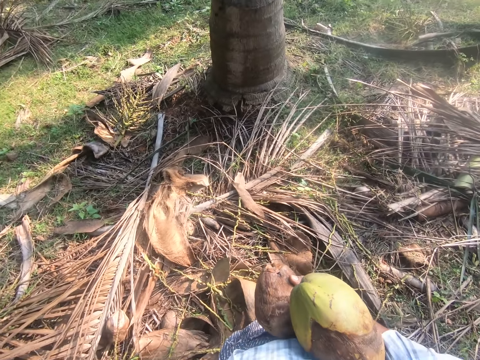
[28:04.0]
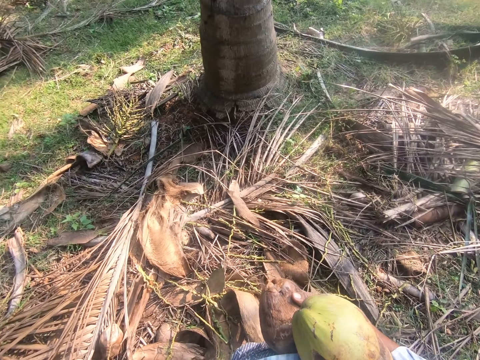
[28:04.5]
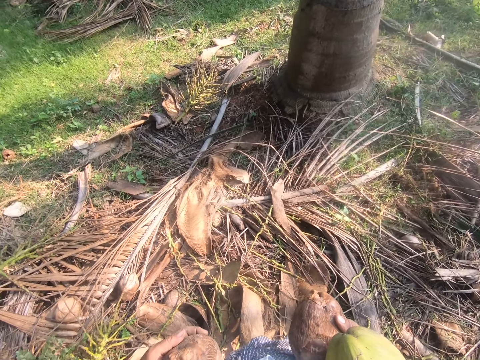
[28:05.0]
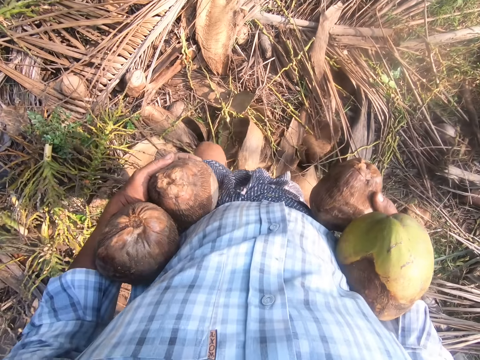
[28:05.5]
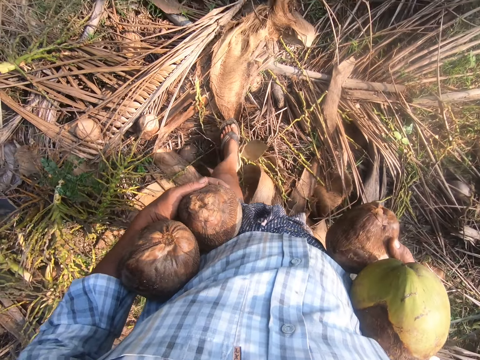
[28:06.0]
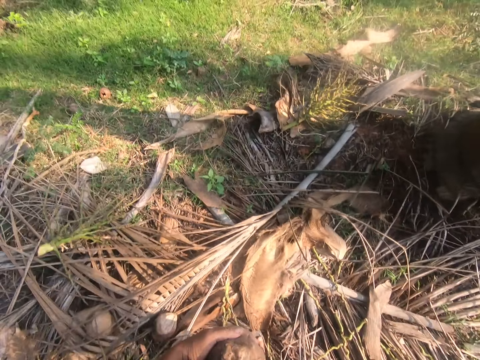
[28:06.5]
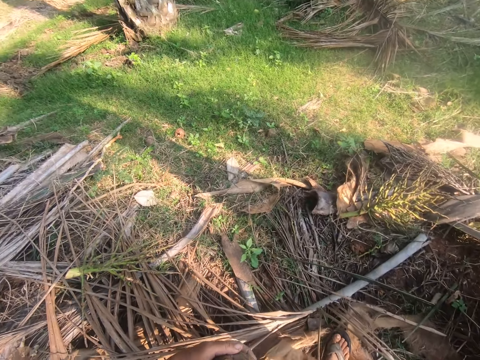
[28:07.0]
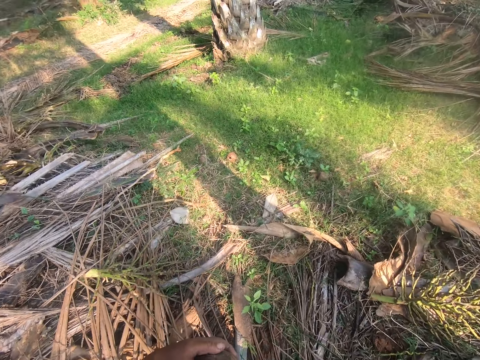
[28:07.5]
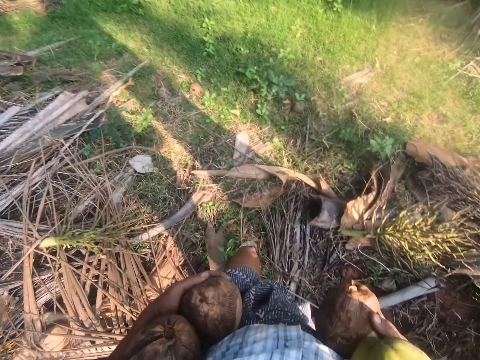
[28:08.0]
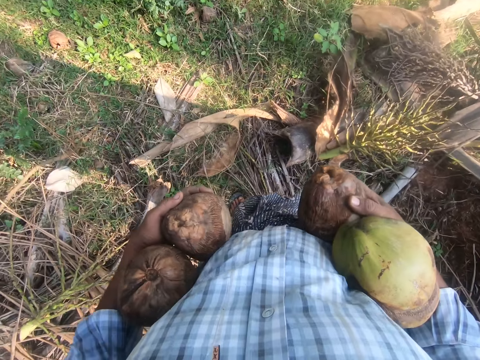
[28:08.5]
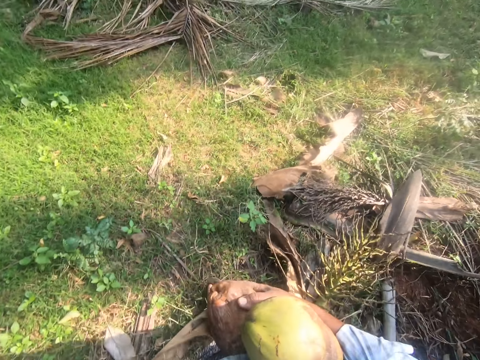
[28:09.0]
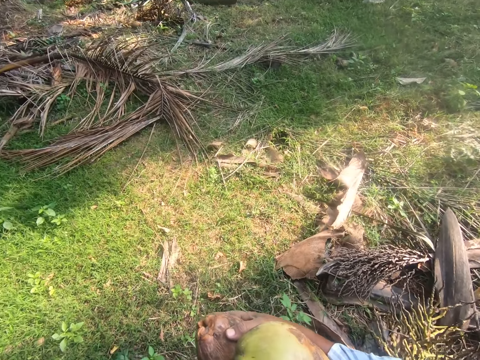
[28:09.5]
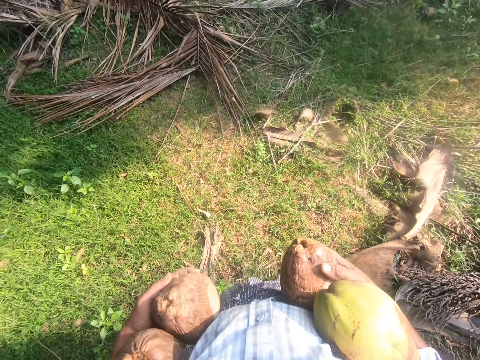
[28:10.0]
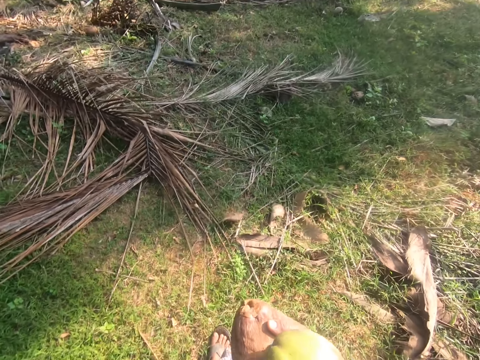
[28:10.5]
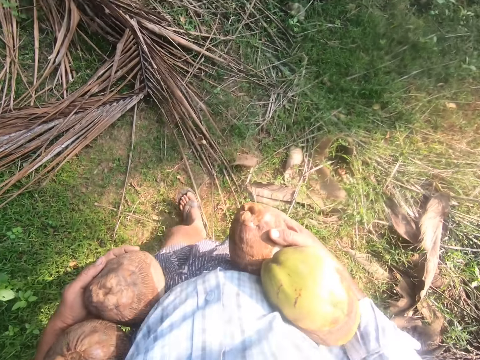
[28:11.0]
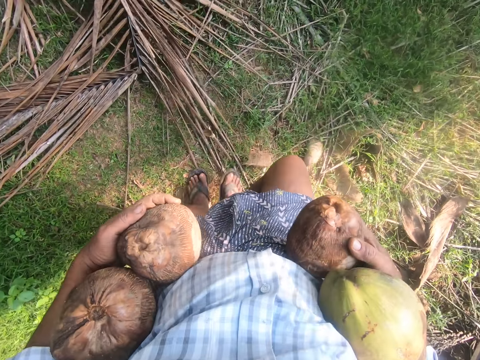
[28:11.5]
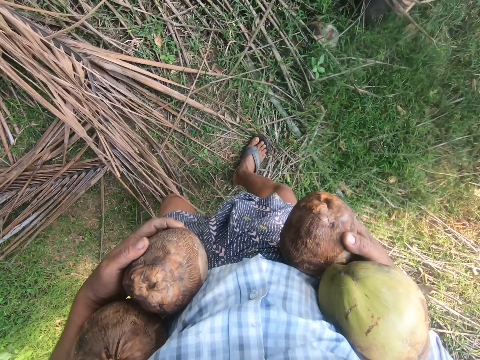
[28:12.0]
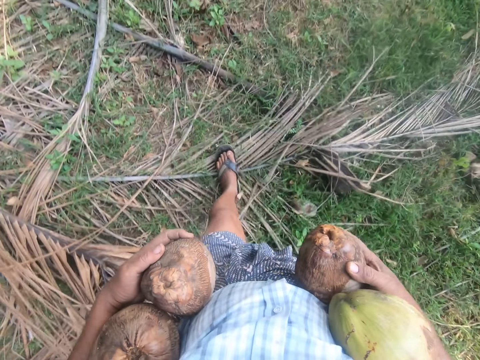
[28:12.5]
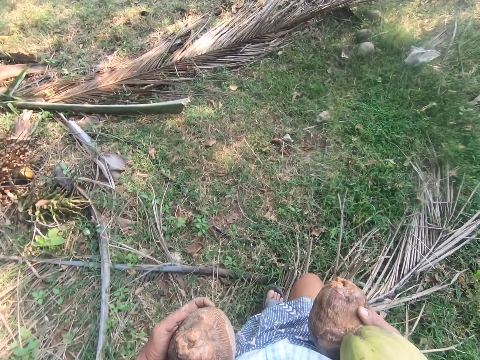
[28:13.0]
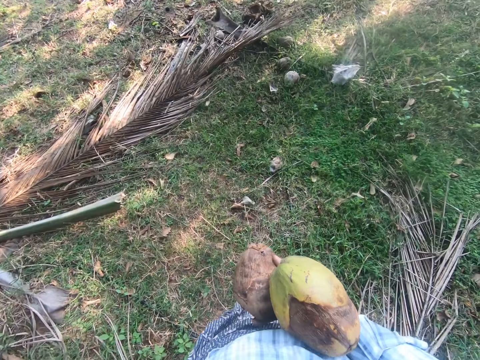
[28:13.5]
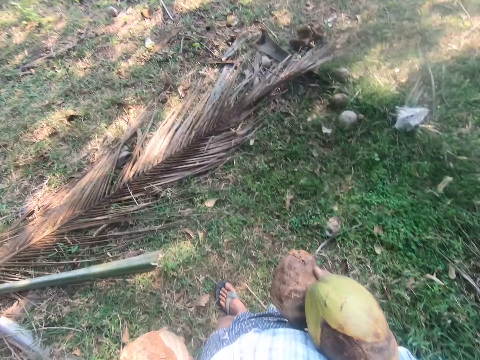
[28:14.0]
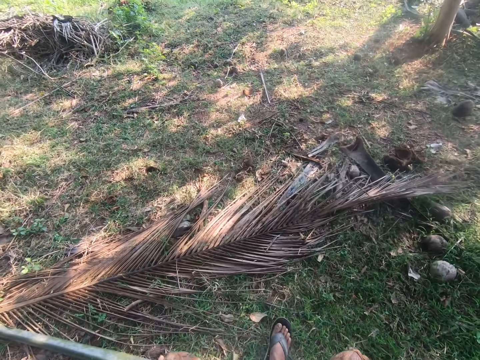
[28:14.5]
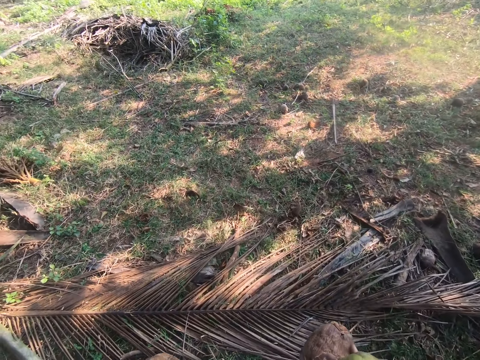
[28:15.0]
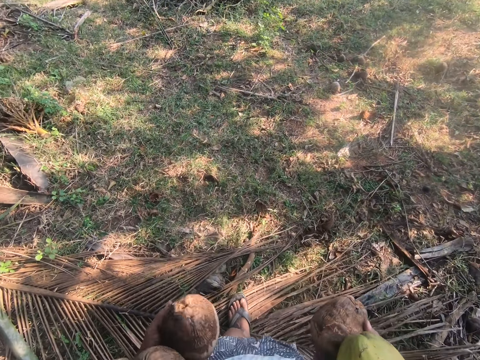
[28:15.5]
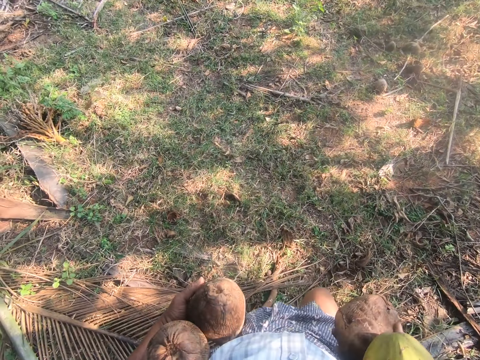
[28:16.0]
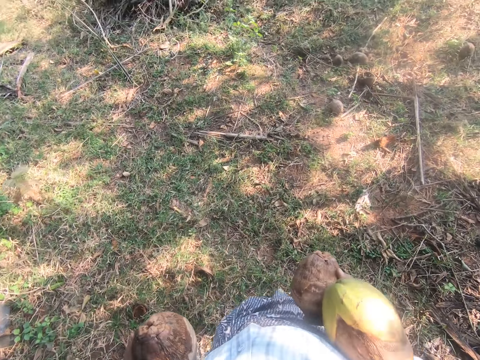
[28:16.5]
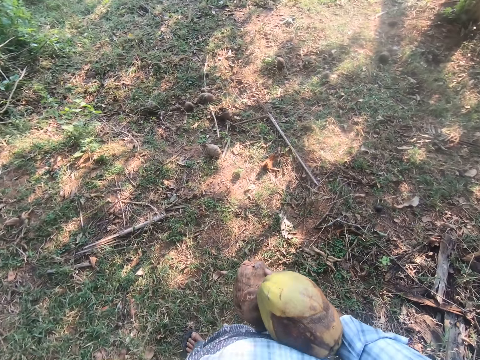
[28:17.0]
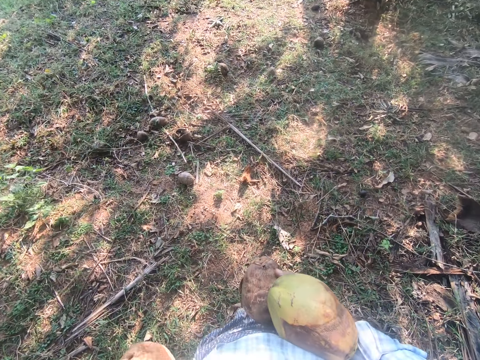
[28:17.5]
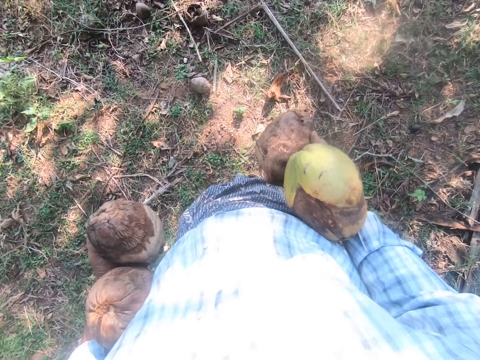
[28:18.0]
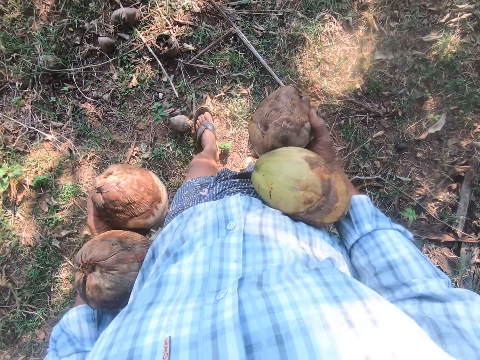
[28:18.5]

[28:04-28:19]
The camera wearer walks around the garden.

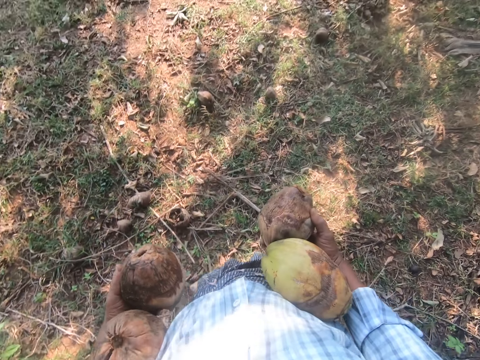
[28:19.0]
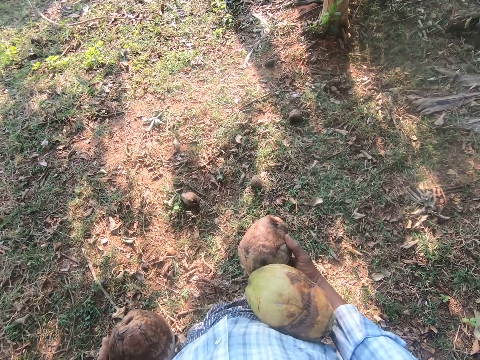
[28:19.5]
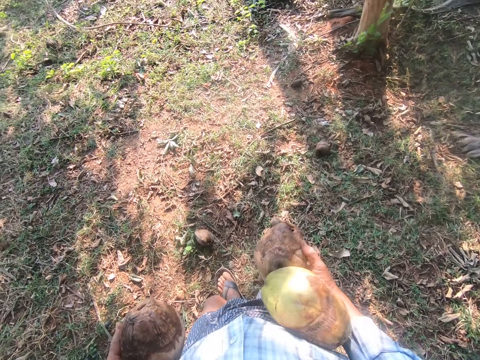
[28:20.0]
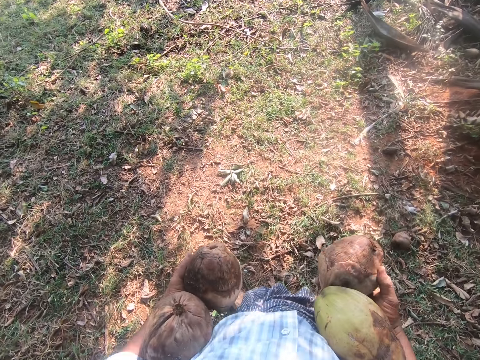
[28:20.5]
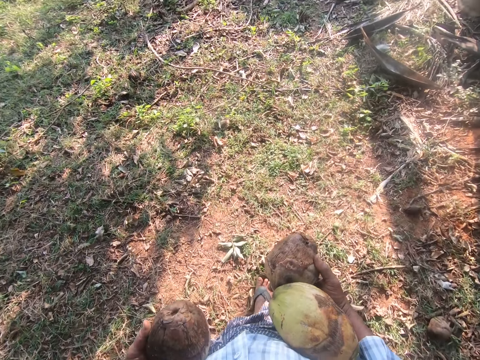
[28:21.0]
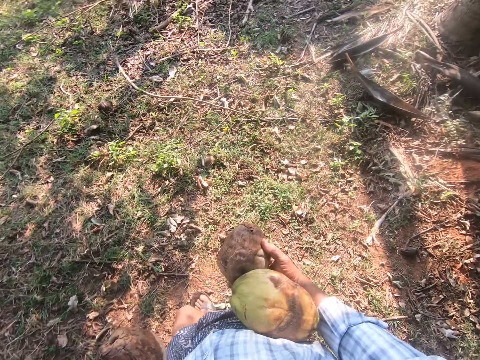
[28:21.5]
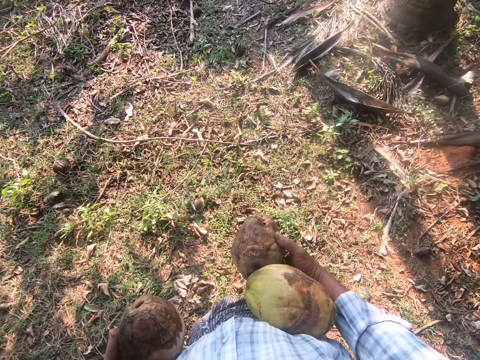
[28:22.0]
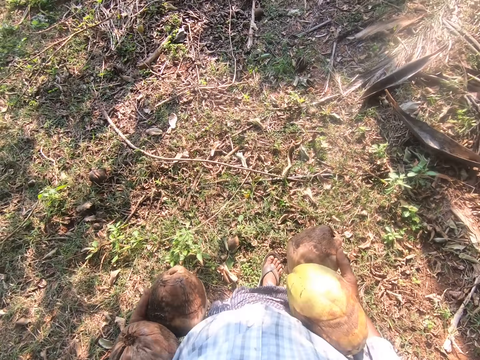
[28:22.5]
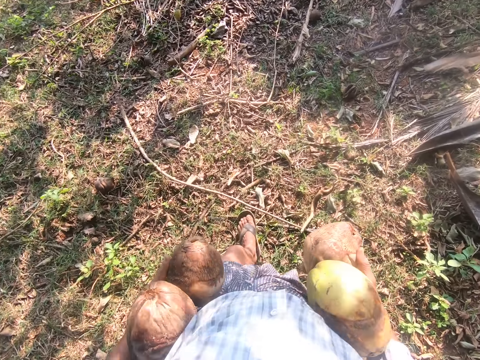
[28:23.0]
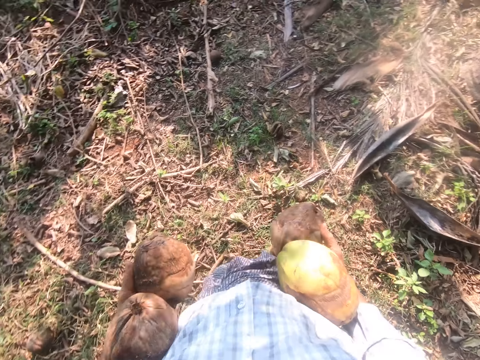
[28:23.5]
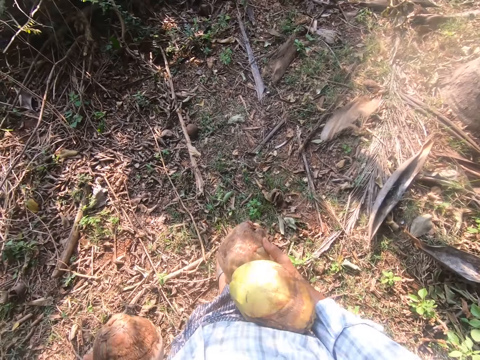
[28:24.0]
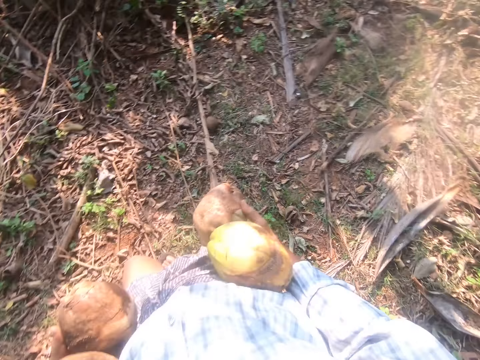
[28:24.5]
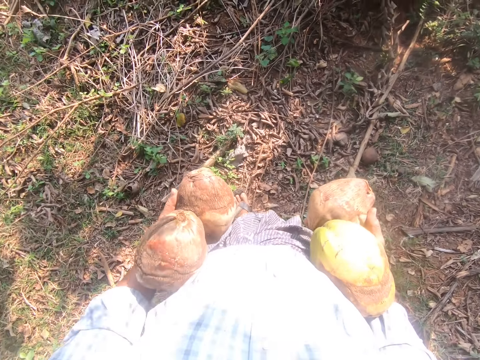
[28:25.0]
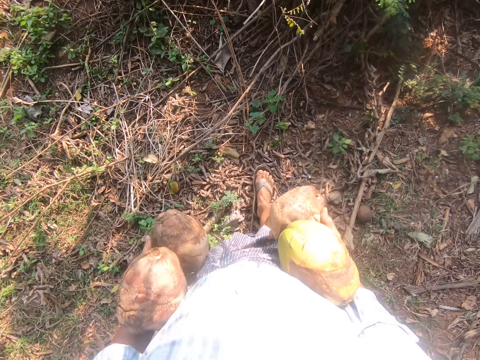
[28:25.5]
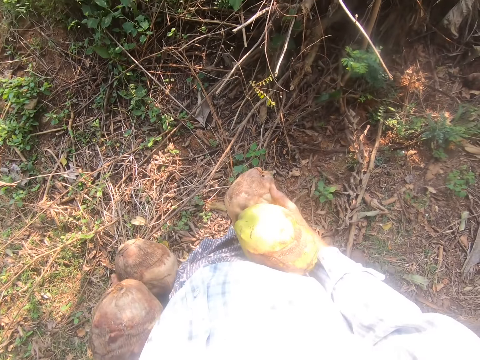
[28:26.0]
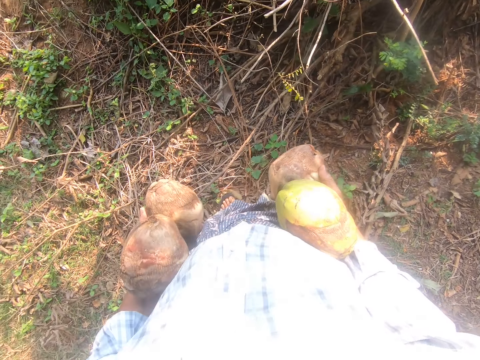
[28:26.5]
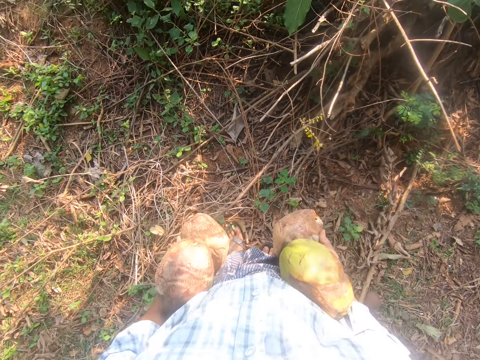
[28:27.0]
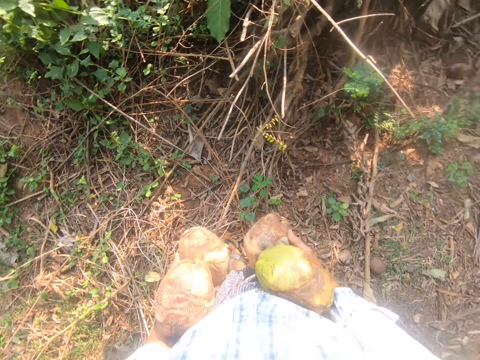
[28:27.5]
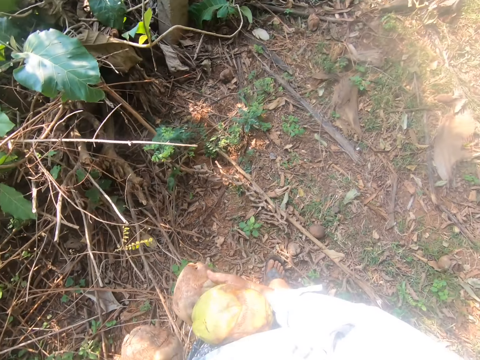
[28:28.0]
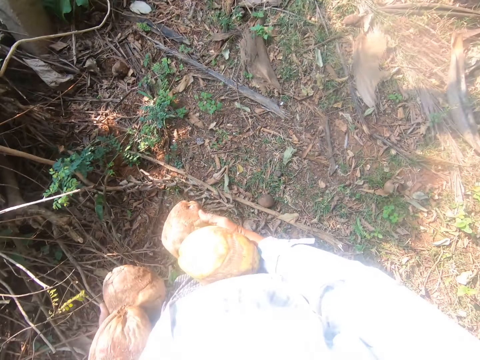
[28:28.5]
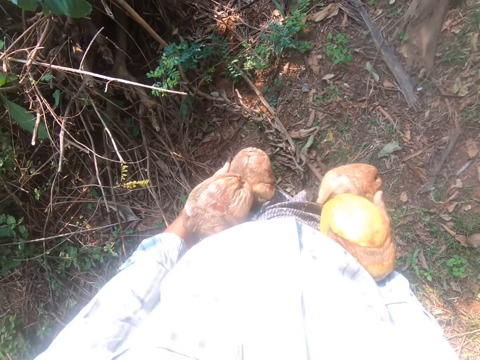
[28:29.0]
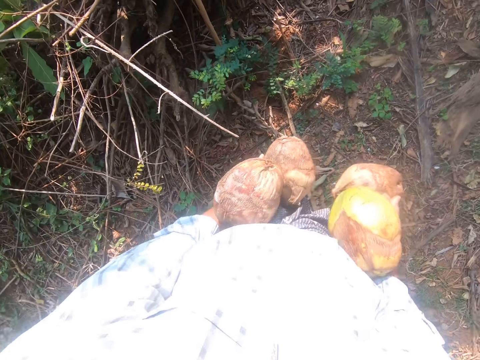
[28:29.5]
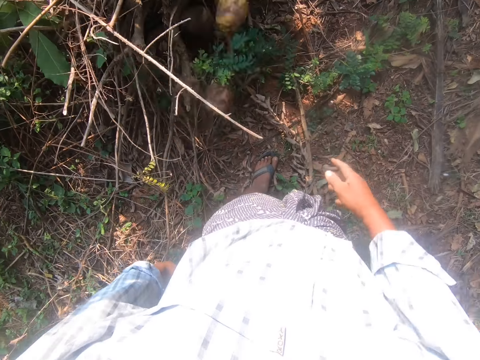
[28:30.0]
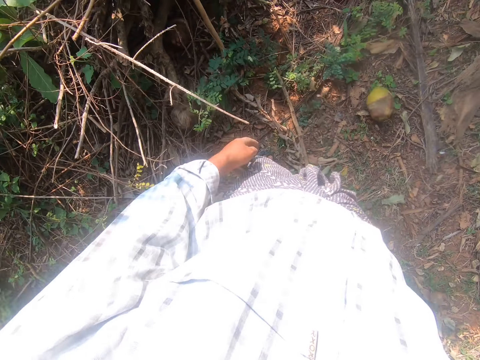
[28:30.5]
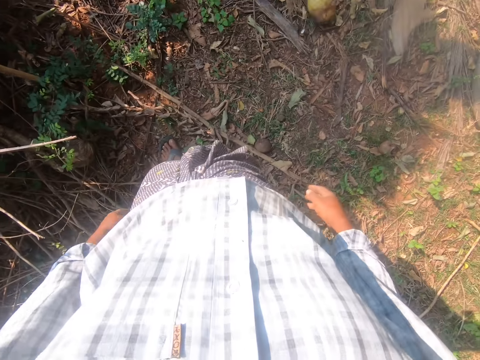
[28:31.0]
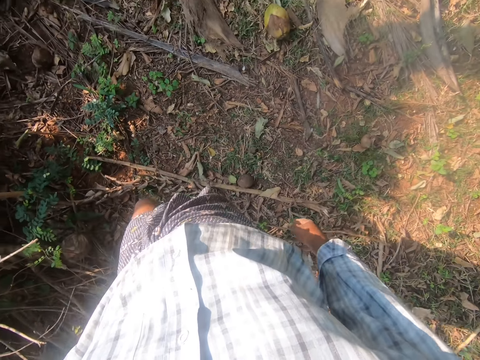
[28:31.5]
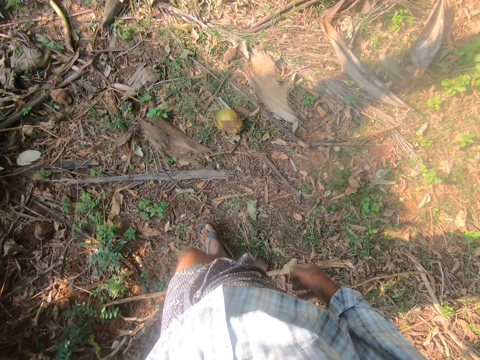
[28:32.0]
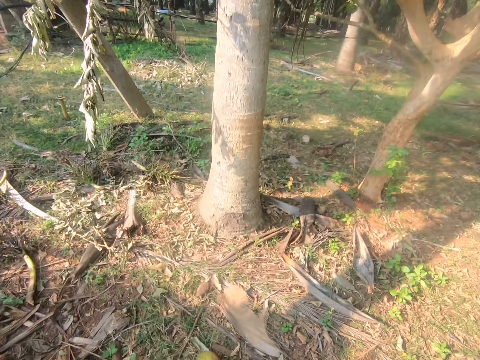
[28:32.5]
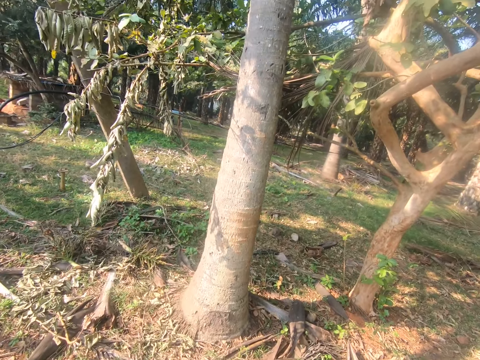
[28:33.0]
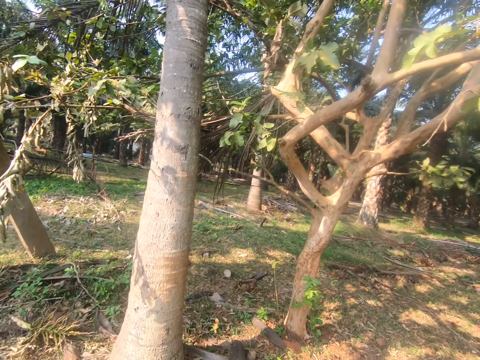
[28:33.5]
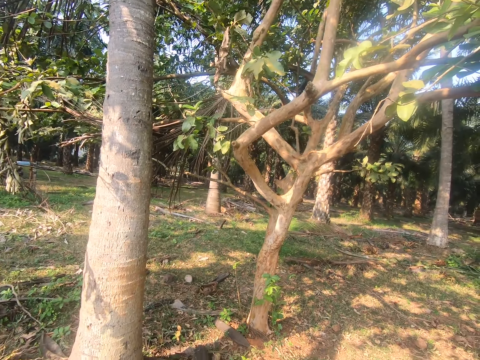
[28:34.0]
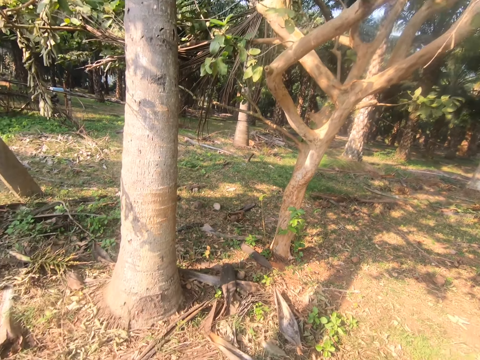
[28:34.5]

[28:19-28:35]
The camera wearer walks away with coconuts. They throw the coconuts on the ground by a tree.
